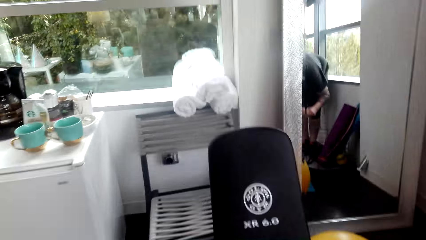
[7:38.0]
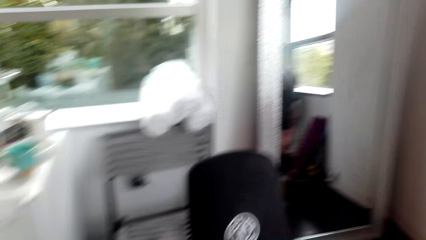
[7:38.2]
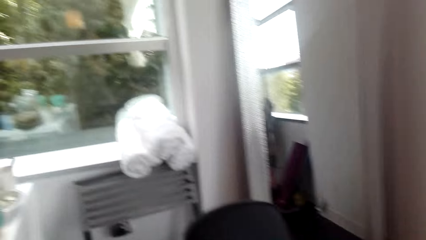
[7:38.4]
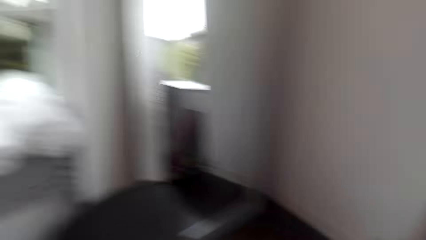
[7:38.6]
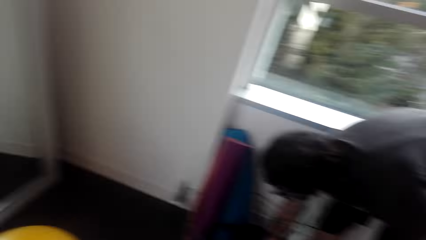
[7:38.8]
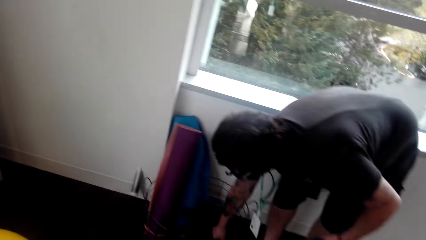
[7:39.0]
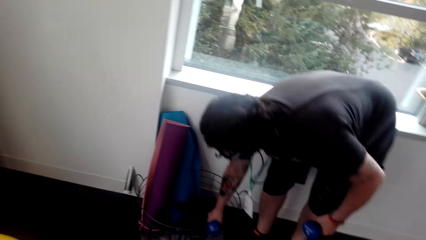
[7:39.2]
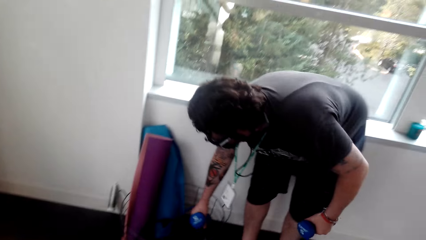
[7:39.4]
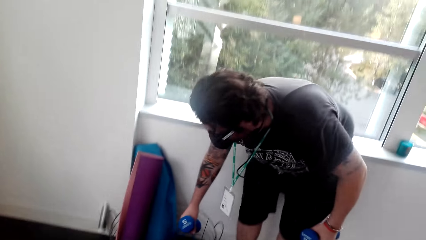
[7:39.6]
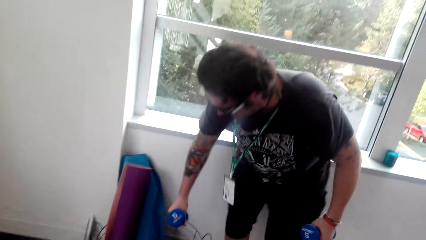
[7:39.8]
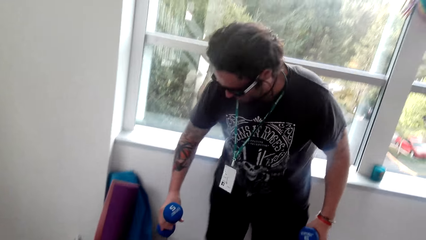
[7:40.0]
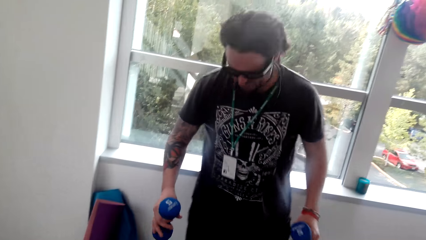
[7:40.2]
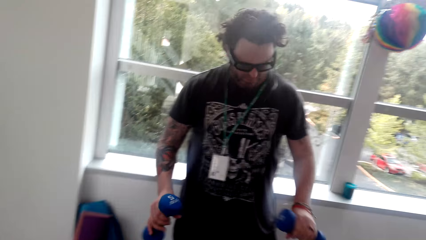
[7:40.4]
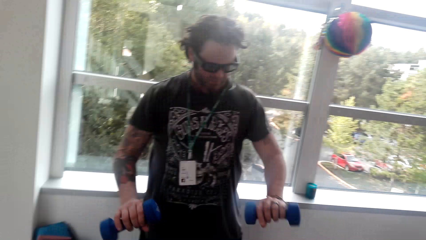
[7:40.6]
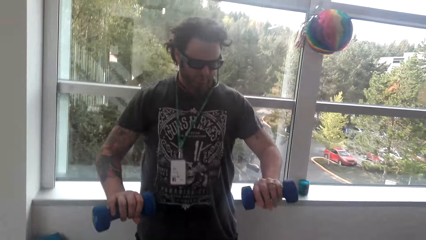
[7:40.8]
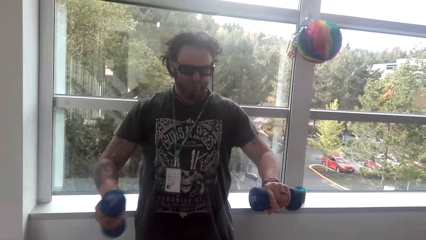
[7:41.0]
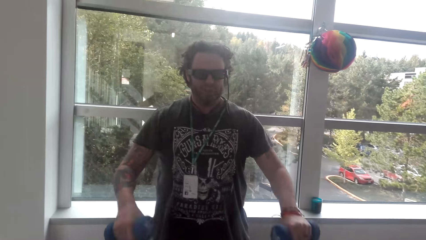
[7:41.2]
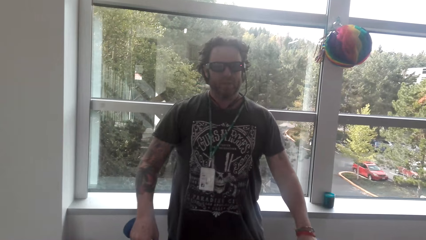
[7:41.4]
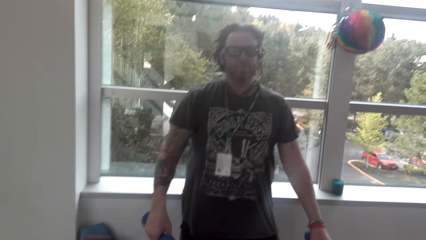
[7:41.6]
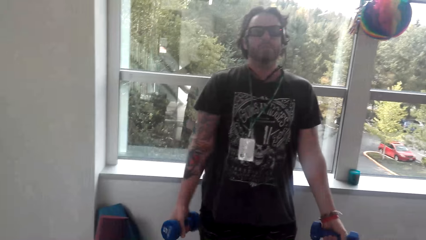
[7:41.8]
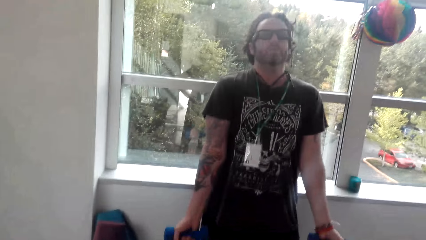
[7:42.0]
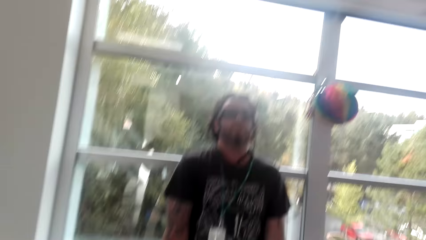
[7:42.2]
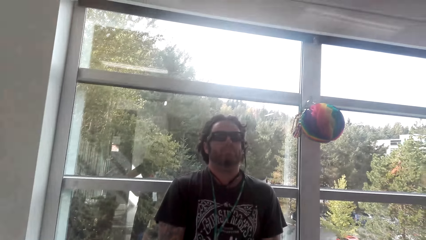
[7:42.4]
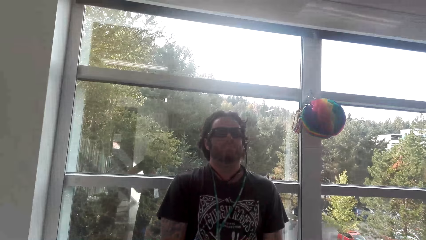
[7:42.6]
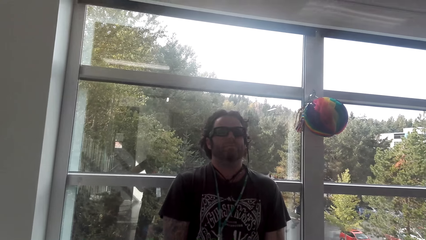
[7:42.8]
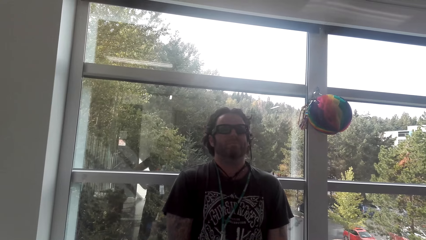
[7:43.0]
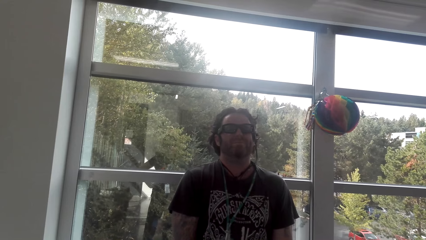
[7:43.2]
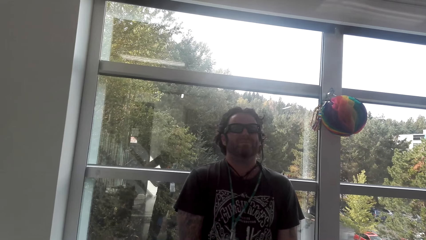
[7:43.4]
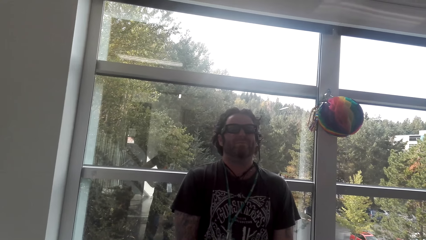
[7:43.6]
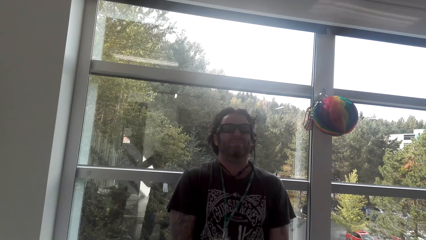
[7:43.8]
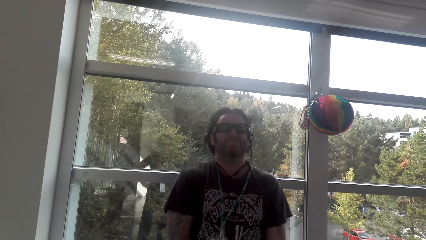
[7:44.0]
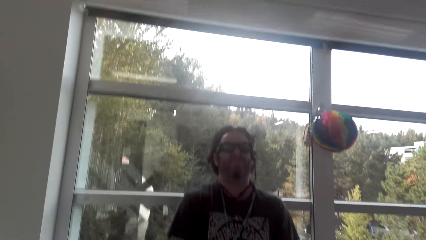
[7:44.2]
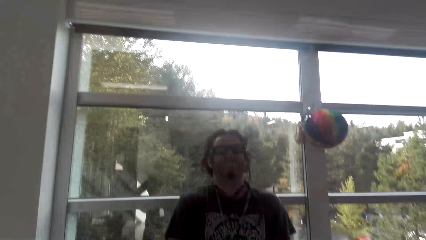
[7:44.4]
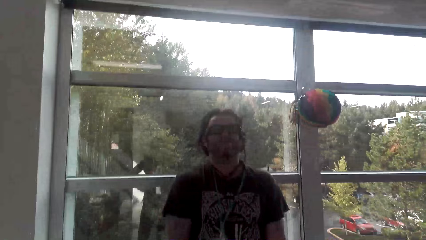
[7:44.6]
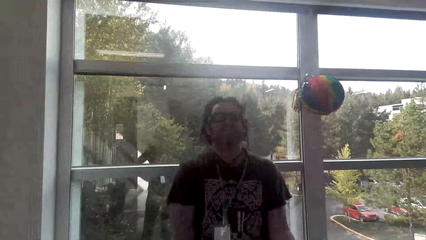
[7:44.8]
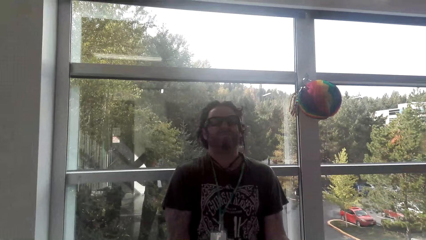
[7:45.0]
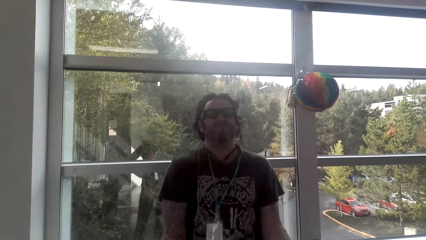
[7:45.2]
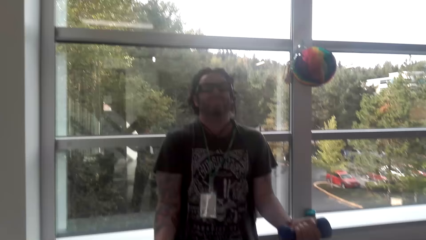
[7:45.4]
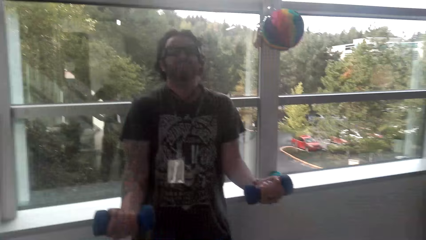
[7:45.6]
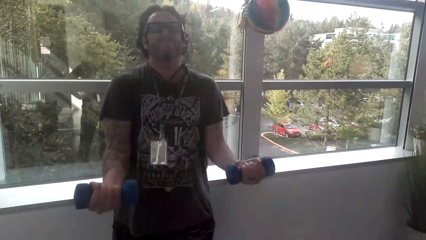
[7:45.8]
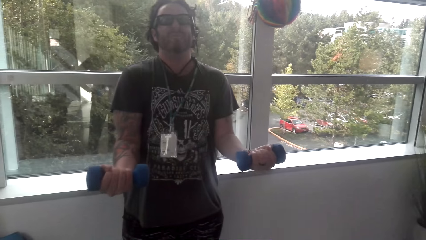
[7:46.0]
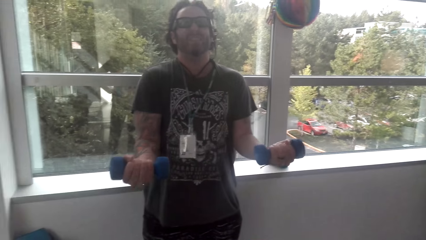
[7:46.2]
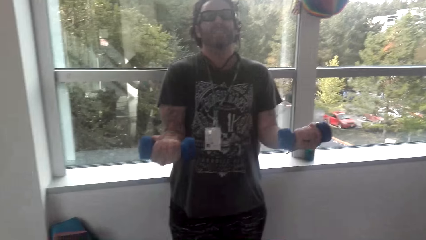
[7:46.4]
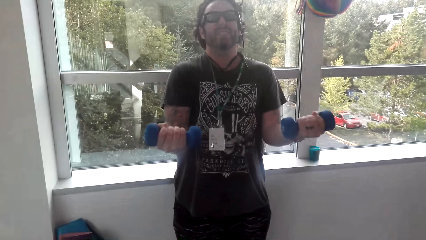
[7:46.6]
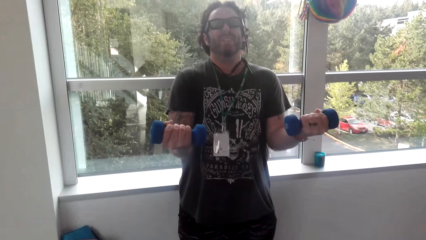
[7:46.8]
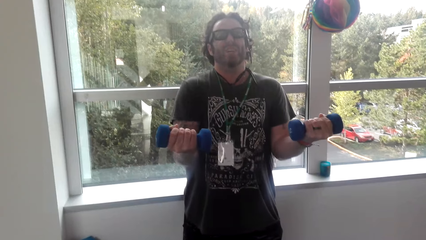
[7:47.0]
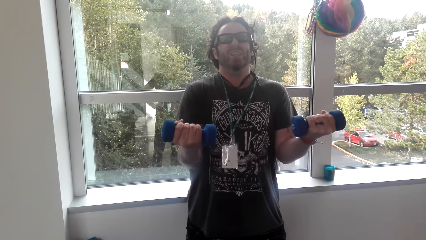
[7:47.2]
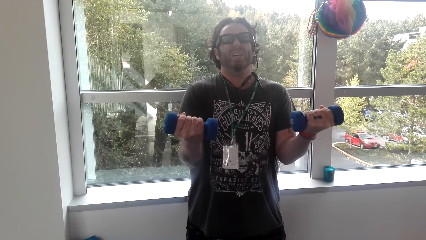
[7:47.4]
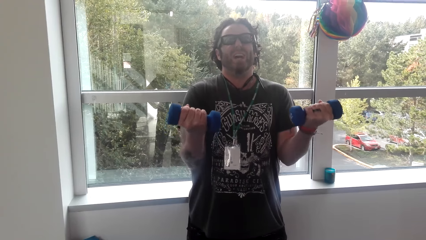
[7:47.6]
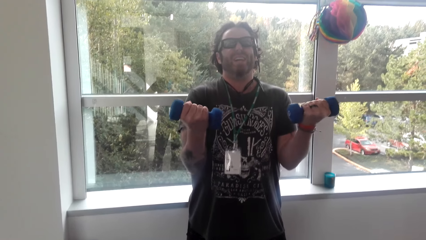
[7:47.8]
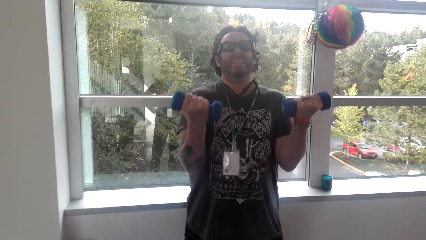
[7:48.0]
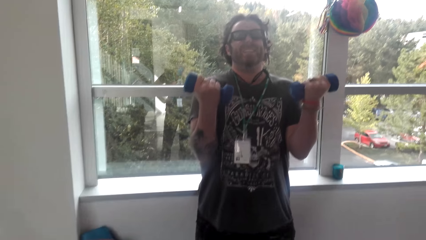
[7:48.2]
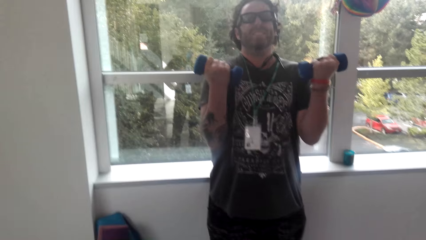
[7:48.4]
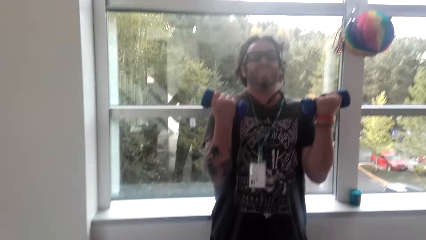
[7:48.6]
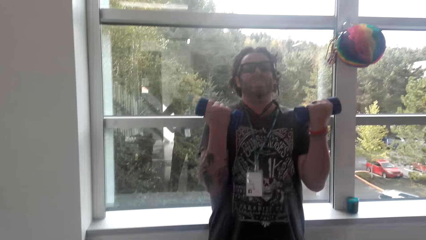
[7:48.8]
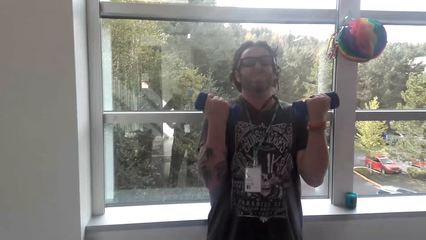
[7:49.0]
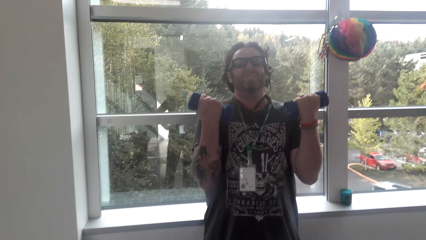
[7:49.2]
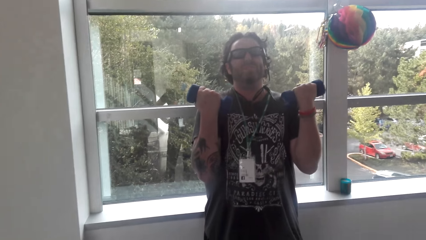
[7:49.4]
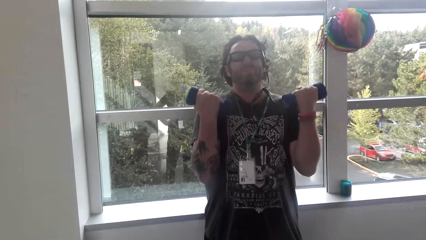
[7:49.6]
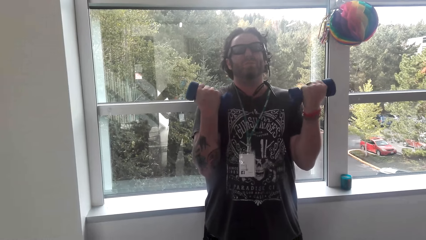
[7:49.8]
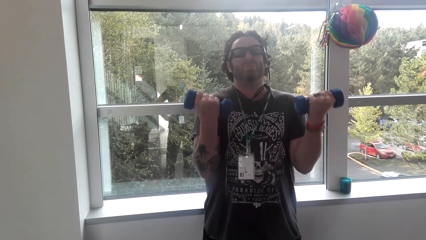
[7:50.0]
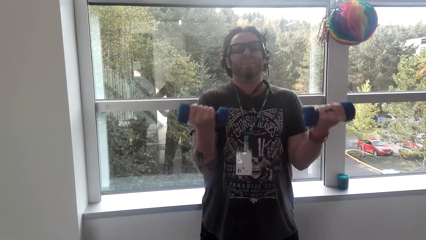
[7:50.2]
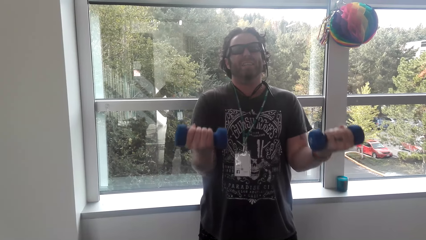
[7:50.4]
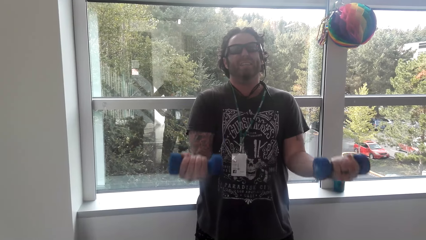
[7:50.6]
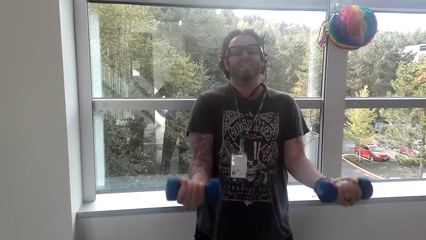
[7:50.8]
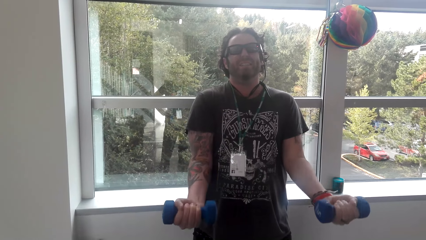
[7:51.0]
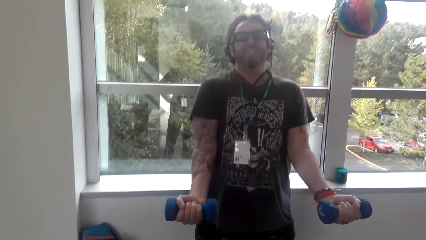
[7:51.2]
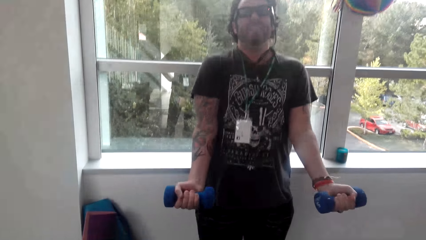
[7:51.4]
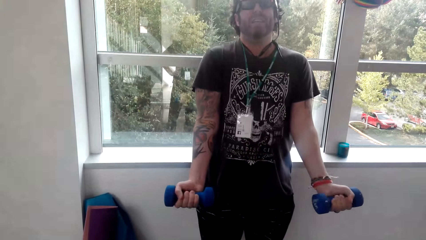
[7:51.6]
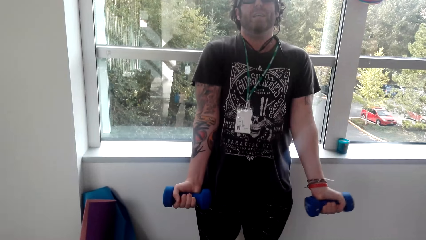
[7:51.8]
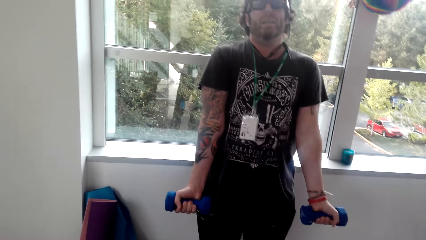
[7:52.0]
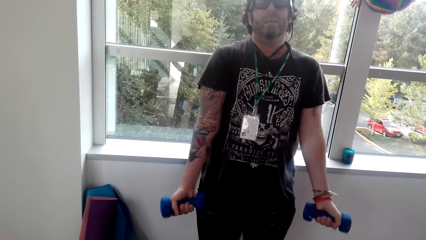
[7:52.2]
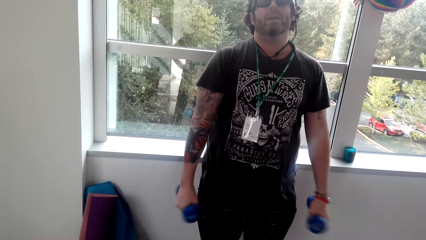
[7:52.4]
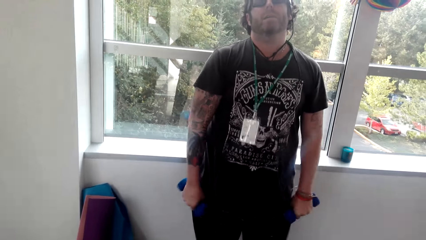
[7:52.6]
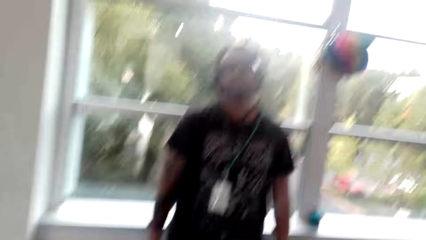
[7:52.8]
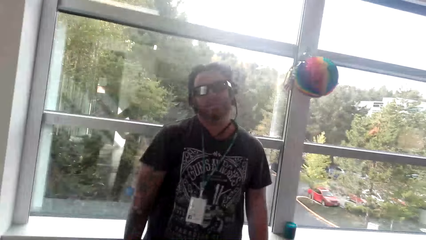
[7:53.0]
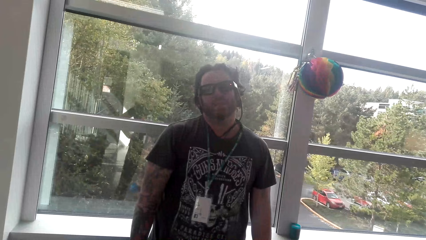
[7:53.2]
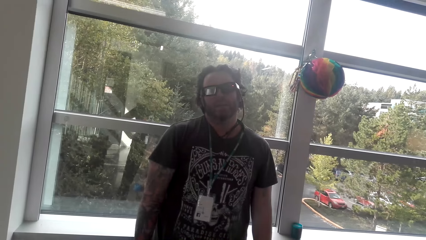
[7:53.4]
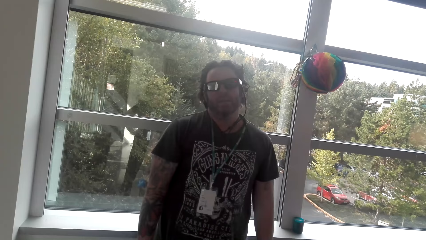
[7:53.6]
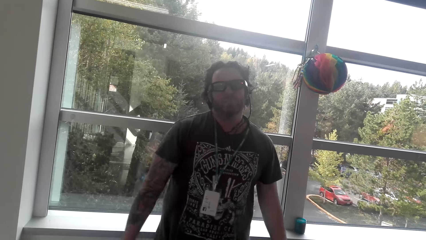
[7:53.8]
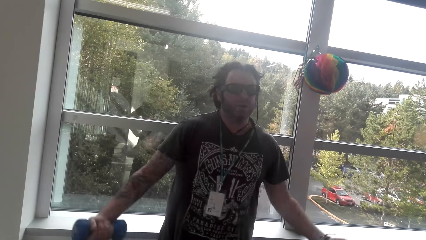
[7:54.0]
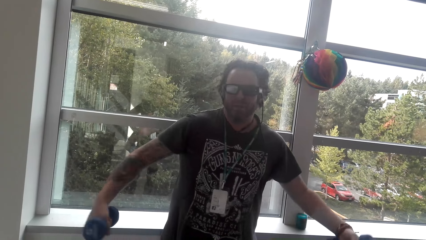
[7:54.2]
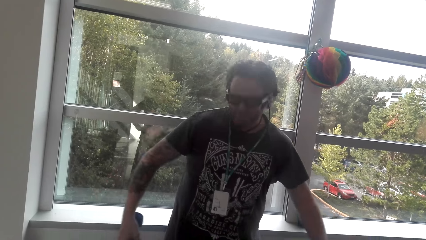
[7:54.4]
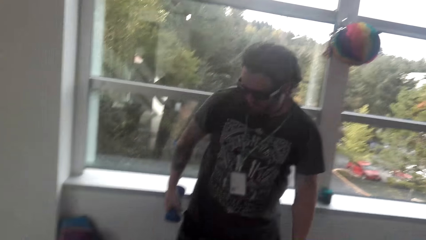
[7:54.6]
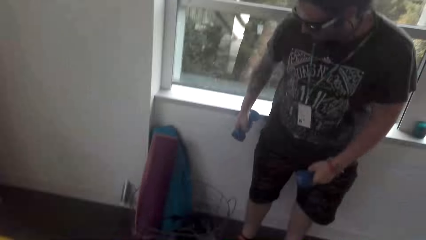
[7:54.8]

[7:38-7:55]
The camera wearer looks around. A man picks up dumbbells, lifts the dumbbells. The man interacts with the camera wearer. The man lifts the dumbbells.
